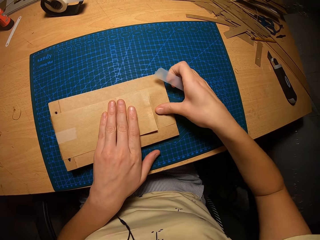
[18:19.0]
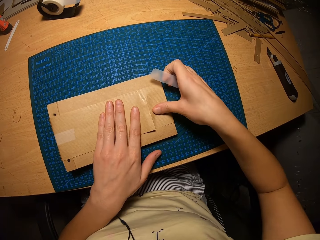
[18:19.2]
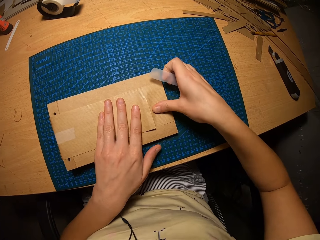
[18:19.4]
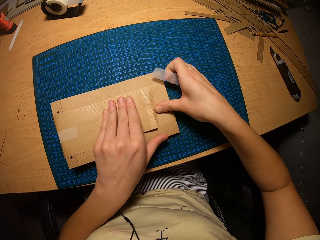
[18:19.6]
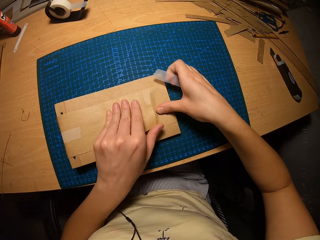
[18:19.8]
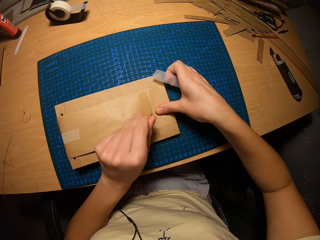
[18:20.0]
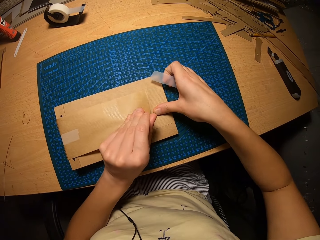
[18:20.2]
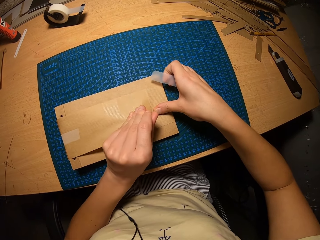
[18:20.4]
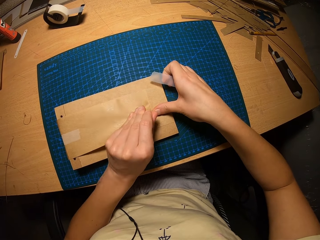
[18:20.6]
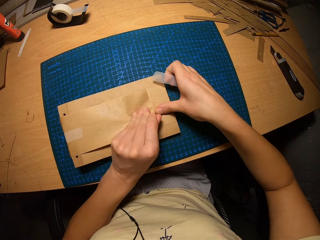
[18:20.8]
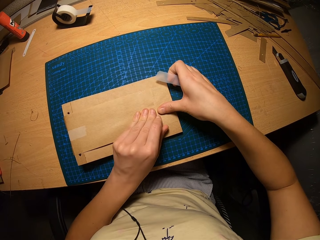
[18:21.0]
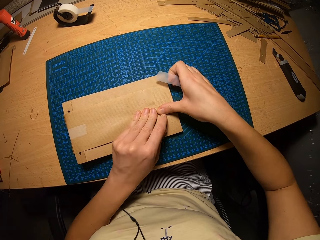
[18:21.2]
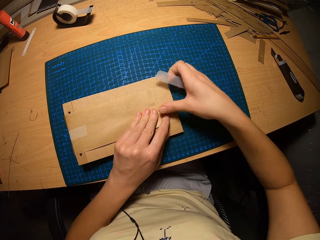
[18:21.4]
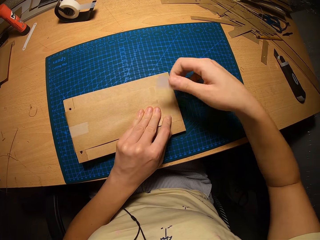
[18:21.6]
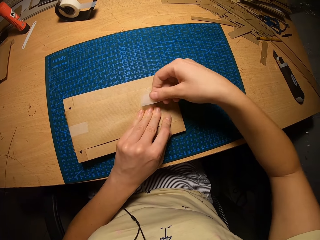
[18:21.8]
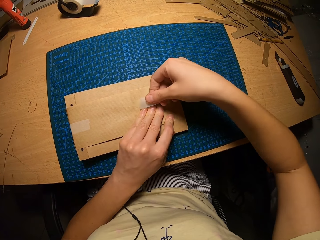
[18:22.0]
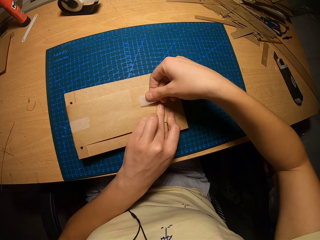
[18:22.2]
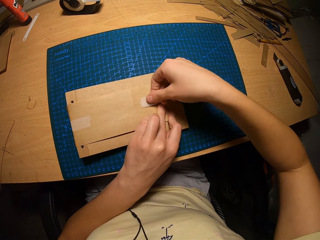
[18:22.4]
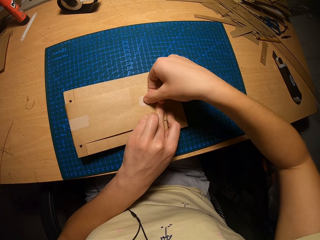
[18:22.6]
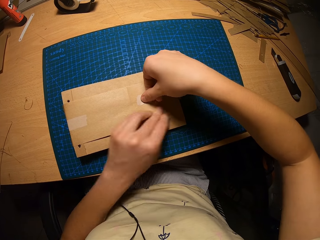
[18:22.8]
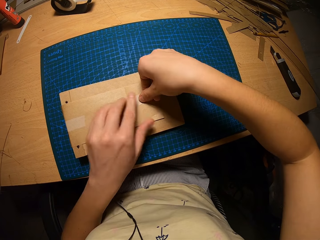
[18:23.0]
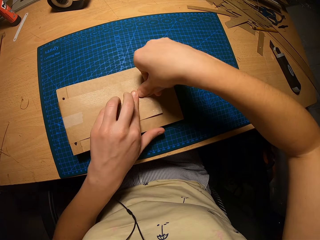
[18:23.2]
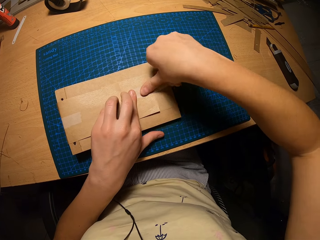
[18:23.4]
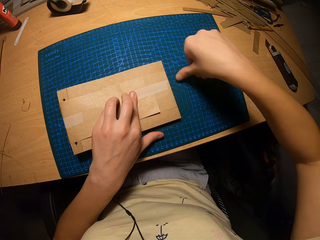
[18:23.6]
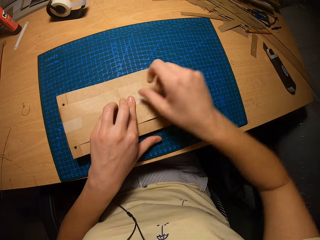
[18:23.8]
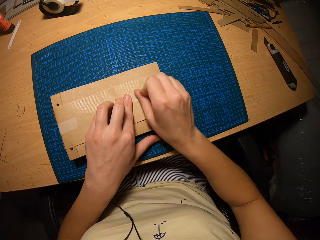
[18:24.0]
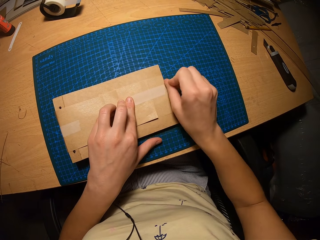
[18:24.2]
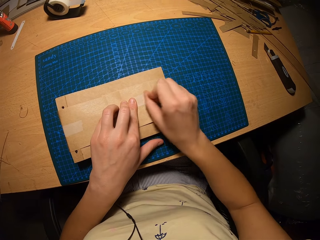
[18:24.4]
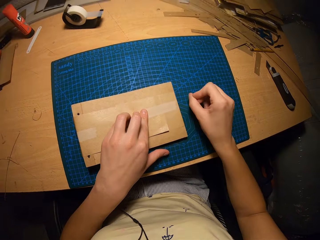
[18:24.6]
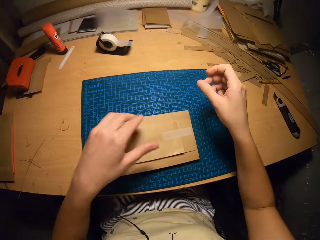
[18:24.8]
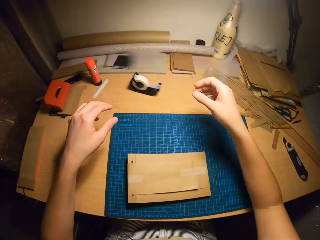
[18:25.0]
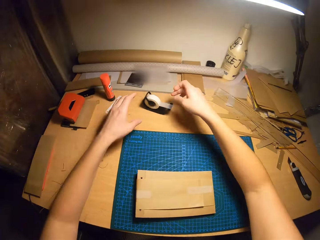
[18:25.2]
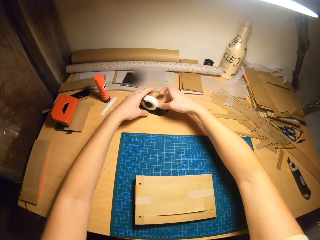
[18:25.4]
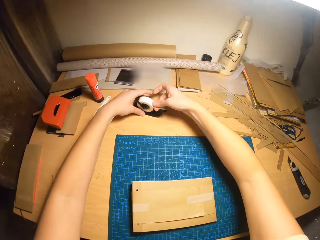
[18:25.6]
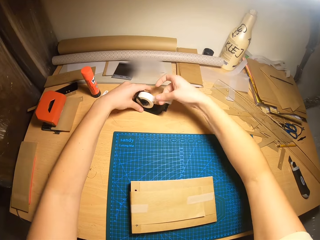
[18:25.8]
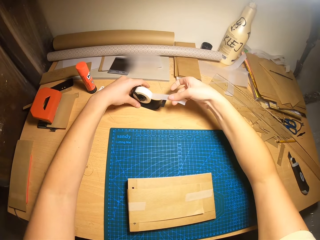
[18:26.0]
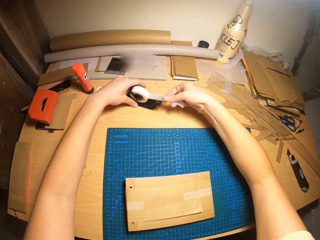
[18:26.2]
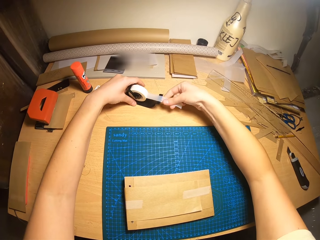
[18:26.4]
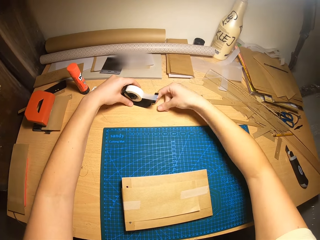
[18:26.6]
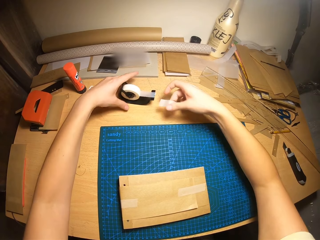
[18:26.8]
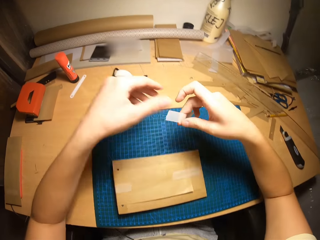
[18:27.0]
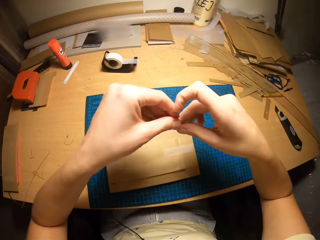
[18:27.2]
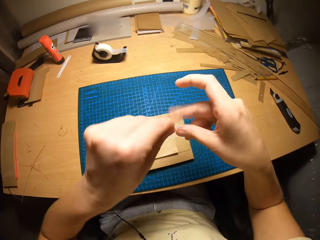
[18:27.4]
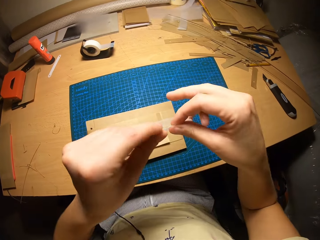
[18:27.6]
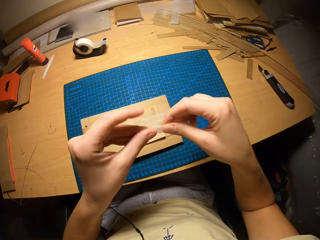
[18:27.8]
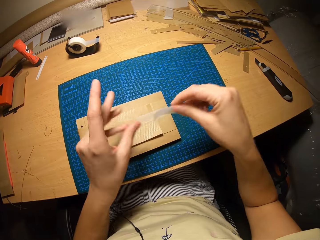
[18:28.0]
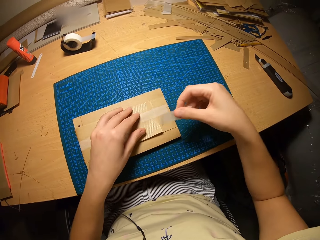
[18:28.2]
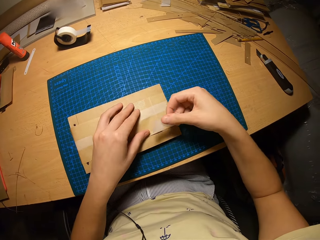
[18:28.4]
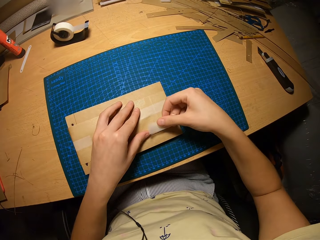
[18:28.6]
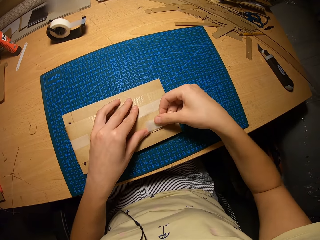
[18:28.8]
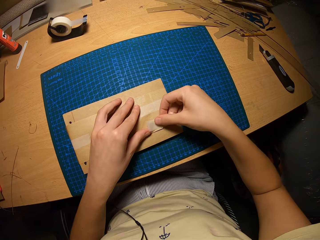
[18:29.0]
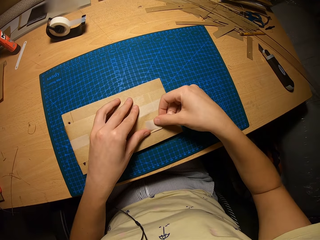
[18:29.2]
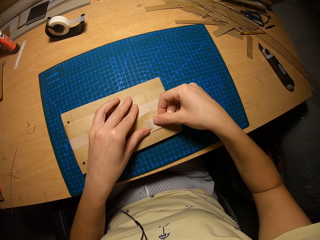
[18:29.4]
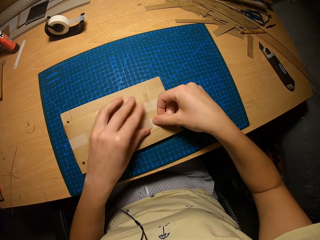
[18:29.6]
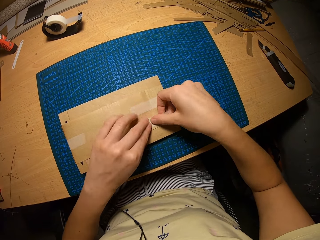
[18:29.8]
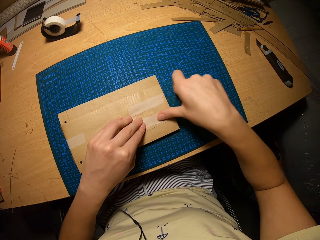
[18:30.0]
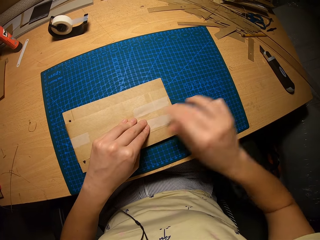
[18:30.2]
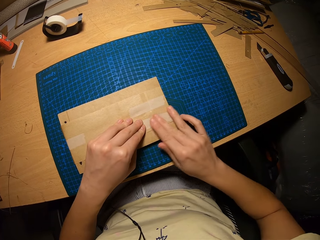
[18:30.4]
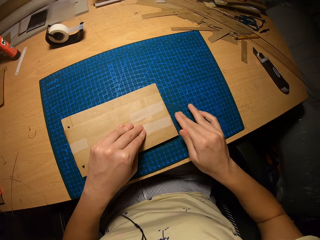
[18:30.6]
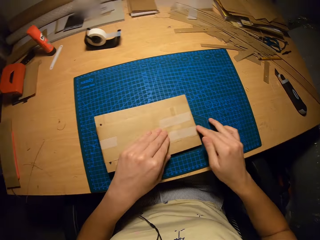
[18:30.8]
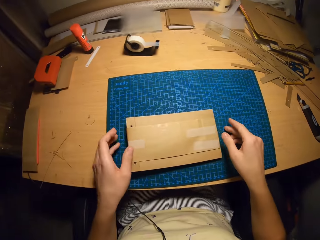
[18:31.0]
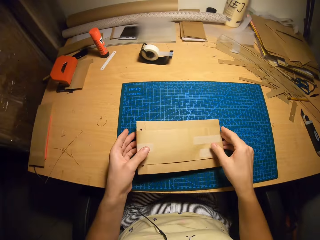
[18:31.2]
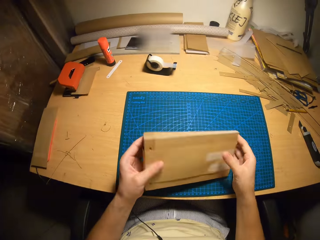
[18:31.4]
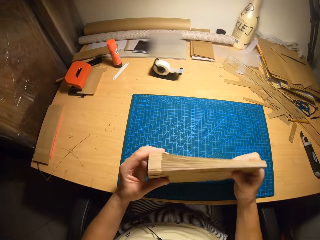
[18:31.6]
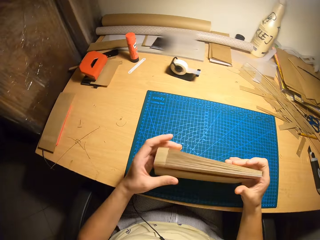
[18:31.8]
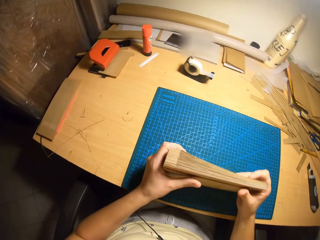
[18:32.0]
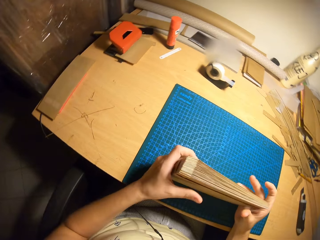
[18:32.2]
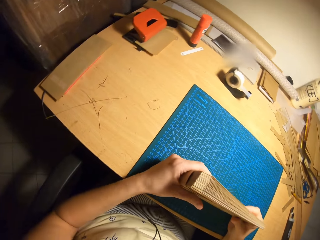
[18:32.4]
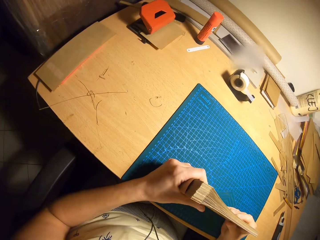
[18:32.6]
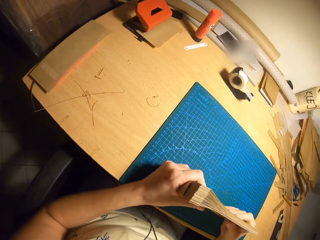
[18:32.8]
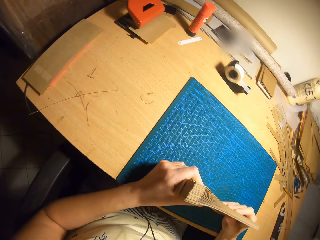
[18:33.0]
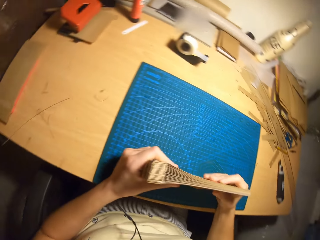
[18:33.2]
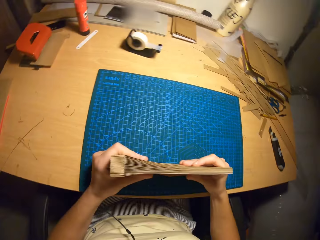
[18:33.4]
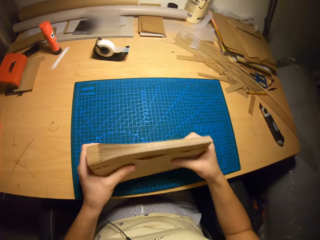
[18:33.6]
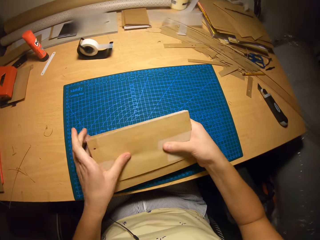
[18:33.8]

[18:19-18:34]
The camera wearer holds the cardboard craft or envelopes in place with her left hand. She puts the tape on the cardboard craft with her right hand. She flattens the tape with her right hand. She touches the tape holder or tape dispenser. She holds the tape dispenser with both hands. She cuts tape from the tape dispenser with her right hand. She holds the tape with both hands. She folds the tape with both hands. She puts the tape on the cardboard craft with her right hand. She flattens the tape with her right hand. She picks up the cardboard craft from the table with both hands. She presses the envelopes.

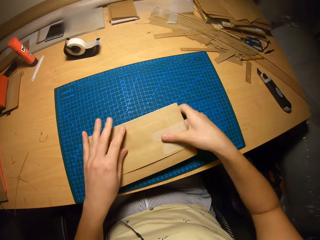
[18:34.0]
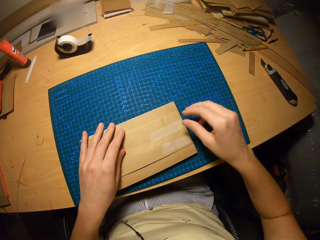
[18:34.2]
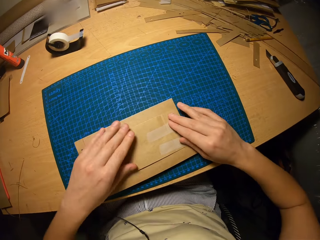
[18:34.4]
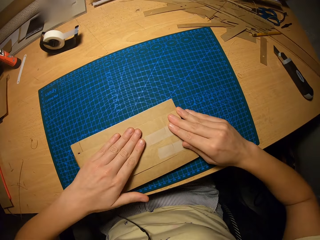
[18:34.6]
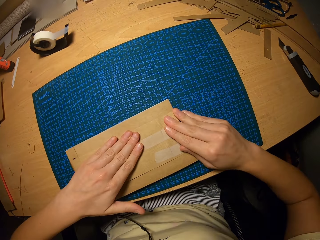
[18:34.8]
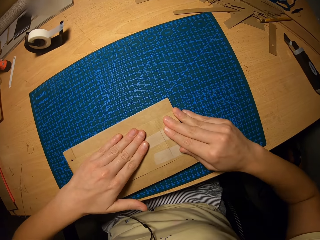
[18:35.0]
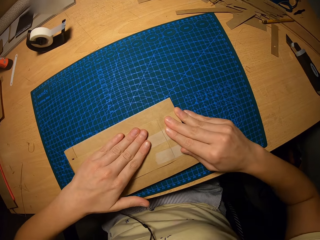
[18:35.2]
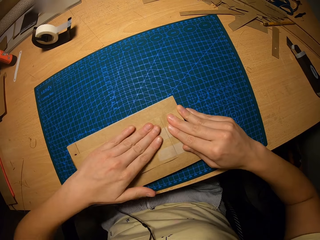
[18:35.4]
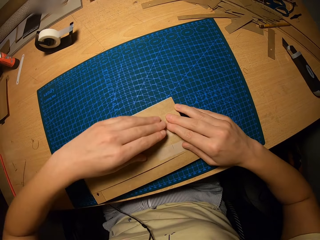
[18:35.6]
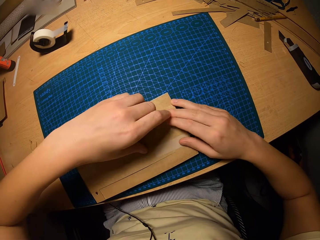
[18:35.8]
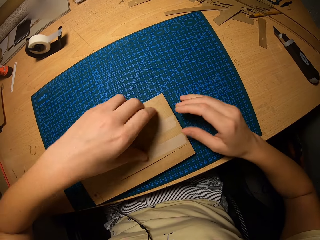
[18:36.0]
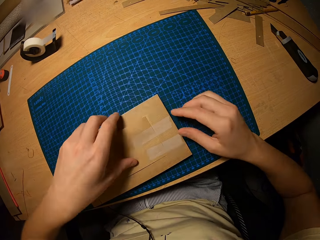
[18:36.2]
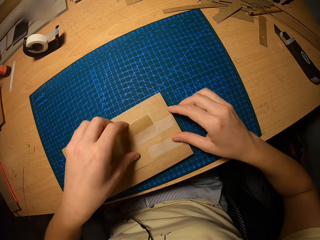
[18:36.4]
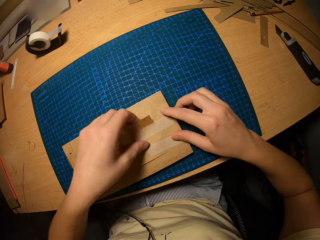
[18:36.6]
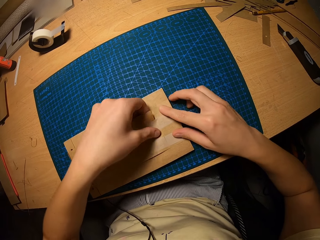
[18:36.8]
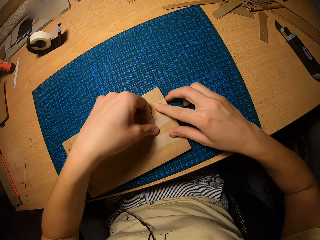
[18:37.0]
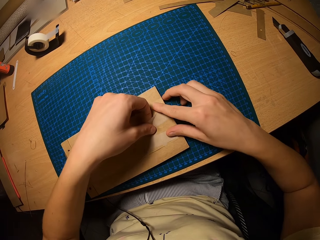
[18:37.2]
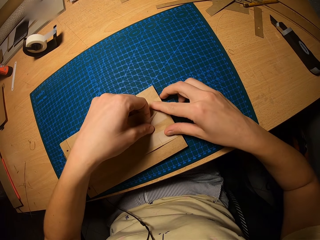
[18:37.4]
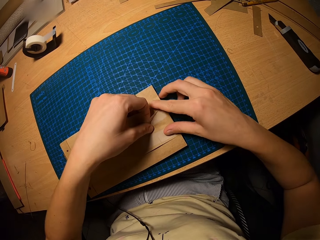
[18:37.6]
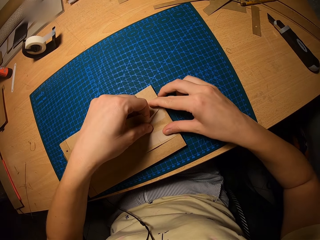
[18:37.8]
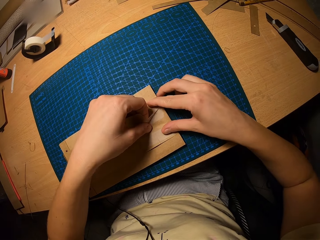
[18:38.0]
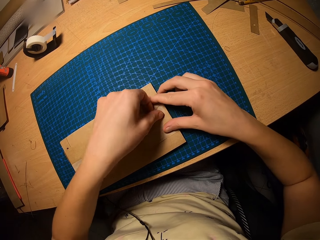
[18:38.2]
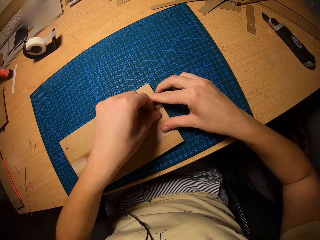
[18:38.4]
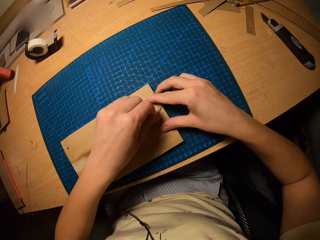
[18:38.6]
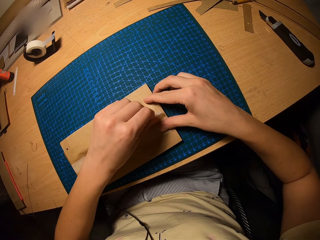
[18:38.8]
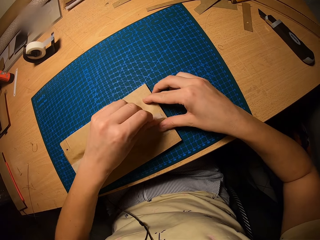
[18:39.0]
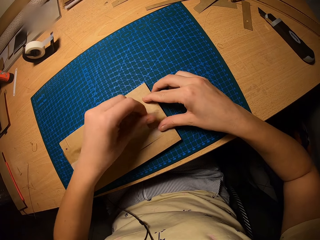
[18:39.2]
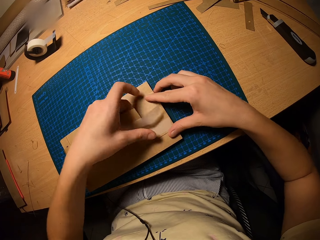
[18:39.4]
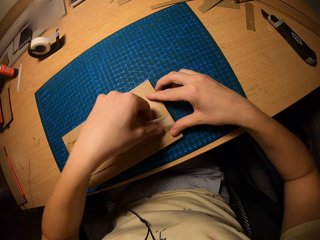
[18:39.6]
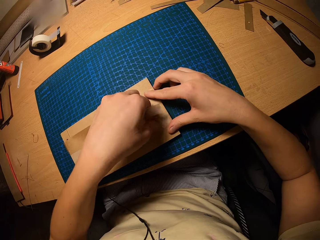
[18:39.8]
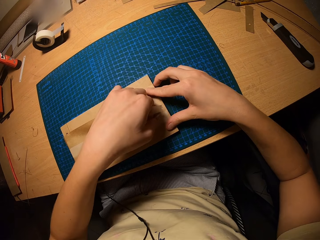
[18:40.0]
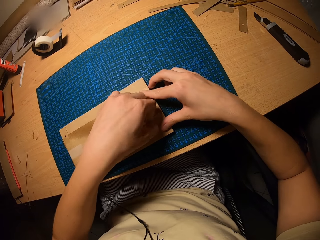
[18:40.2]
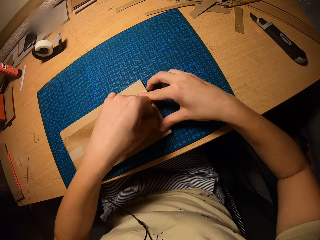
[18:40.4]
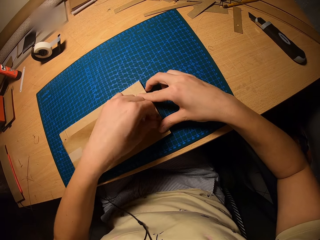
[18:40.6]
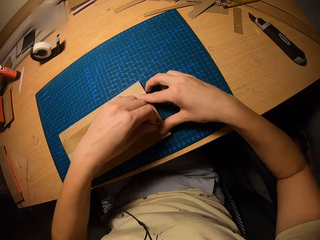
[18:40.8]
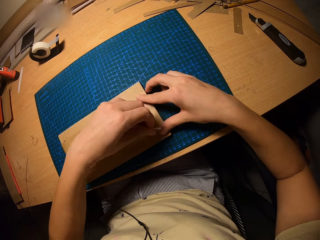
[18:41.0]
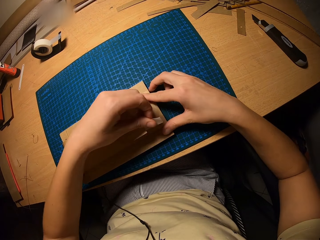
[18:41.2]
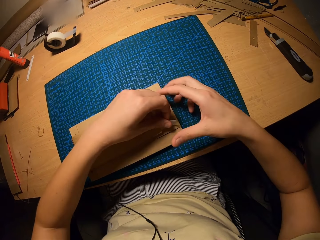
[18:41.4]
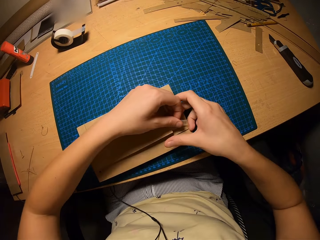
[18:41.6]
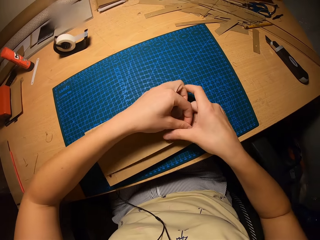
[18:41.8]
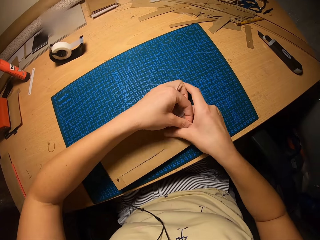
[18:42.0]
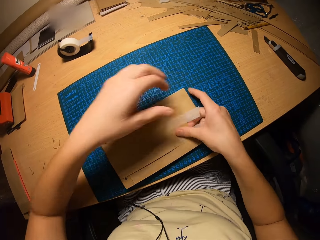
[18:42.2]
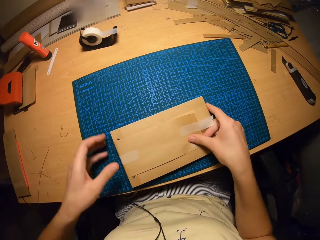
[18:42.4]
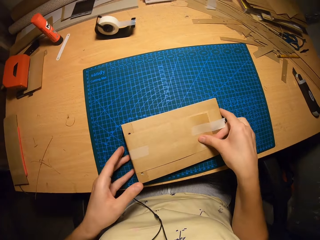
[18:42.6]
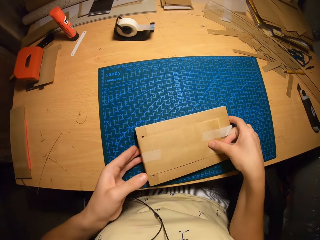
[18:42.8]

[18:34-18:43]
The camera wearer places the cardboard craft on the table with both hands. She flattens the cardboard craft with her left hand. She lifts the cover. She removes the paper tape on the cardboard craft with her left hand. She removes the tape again. She holds the tape with the right hand.
